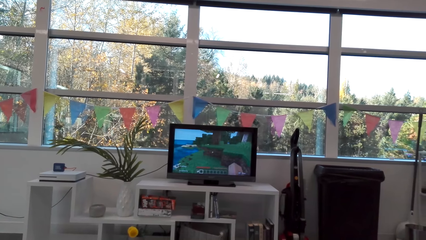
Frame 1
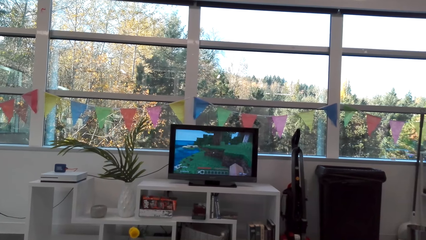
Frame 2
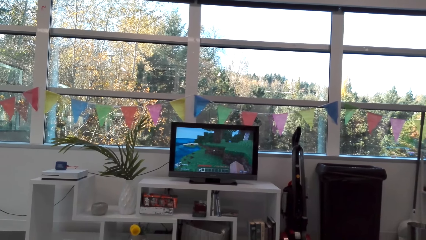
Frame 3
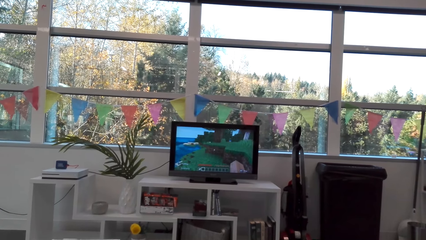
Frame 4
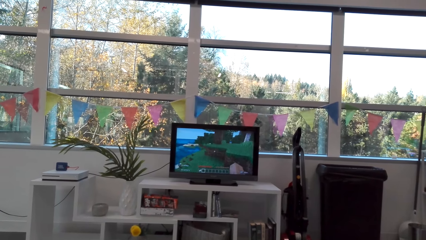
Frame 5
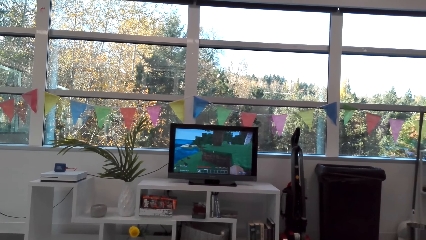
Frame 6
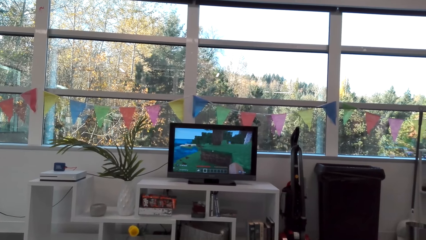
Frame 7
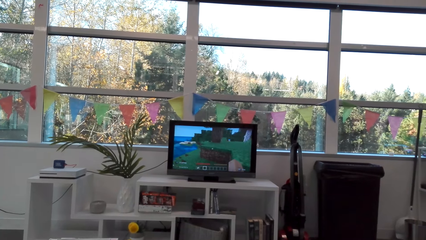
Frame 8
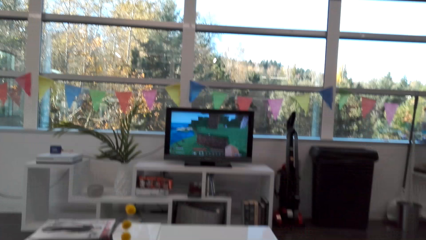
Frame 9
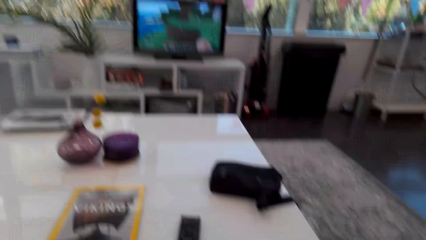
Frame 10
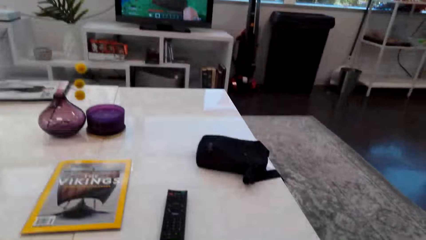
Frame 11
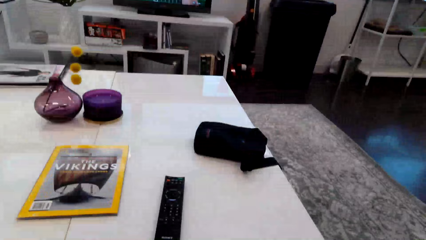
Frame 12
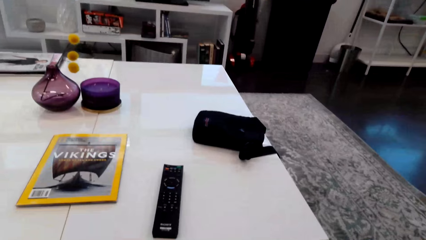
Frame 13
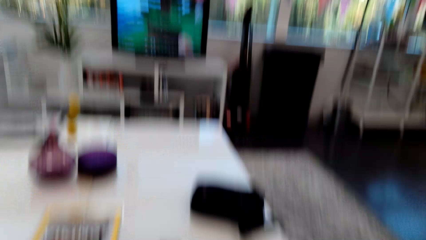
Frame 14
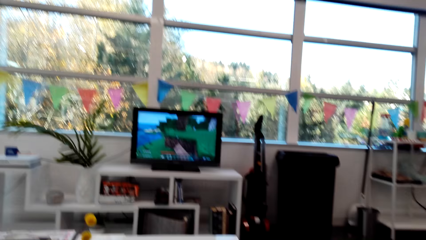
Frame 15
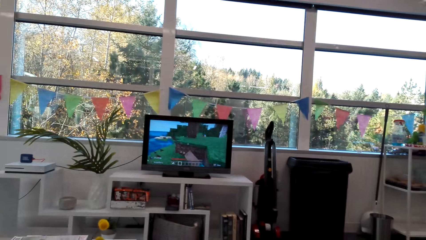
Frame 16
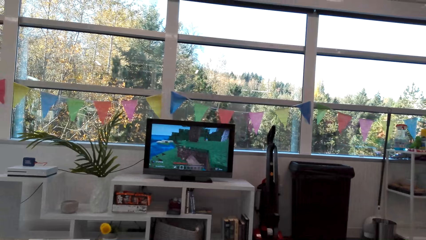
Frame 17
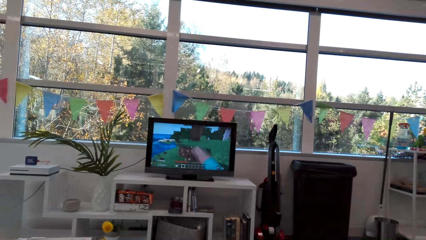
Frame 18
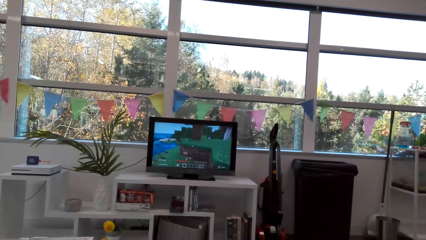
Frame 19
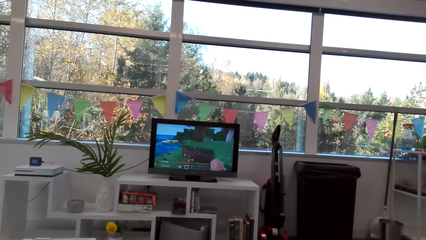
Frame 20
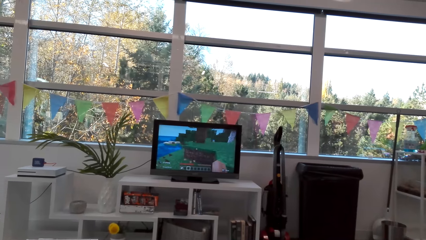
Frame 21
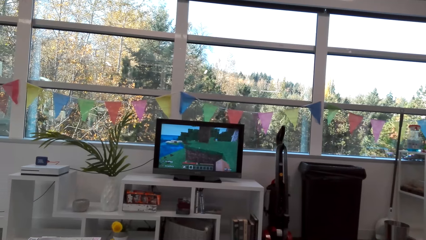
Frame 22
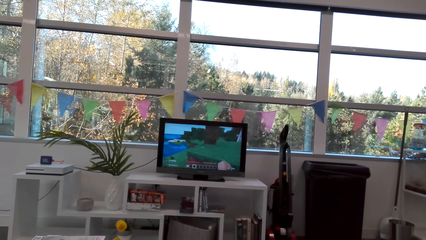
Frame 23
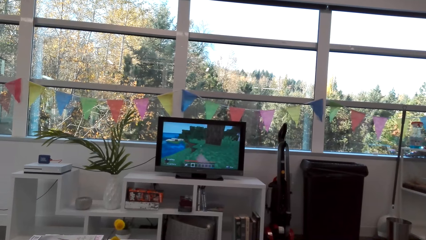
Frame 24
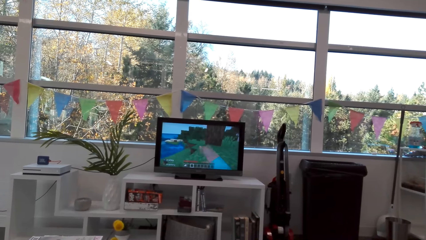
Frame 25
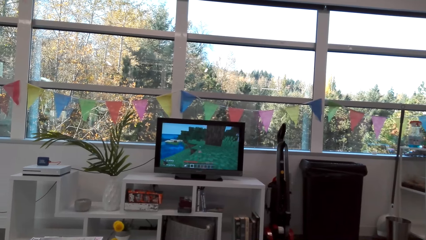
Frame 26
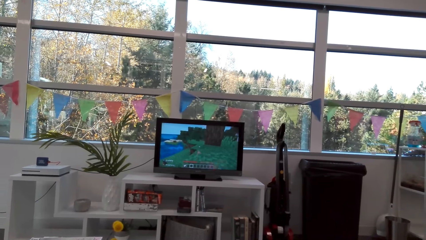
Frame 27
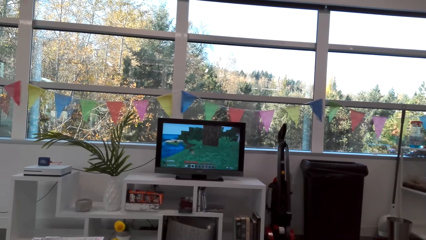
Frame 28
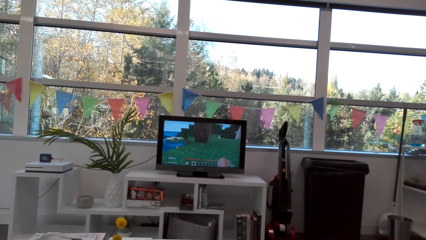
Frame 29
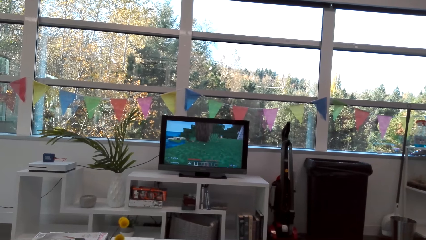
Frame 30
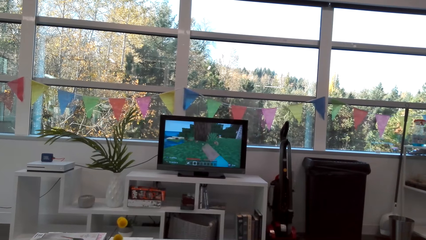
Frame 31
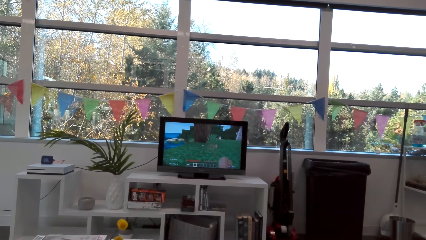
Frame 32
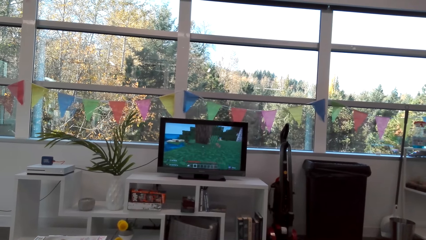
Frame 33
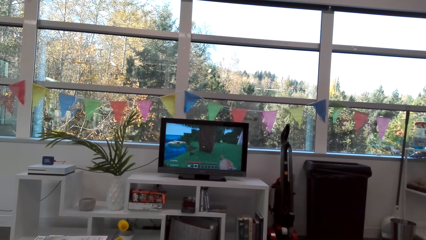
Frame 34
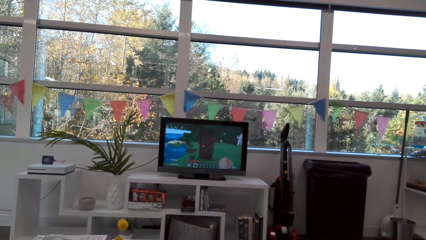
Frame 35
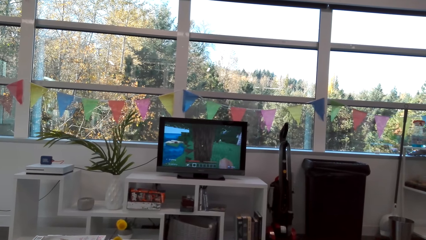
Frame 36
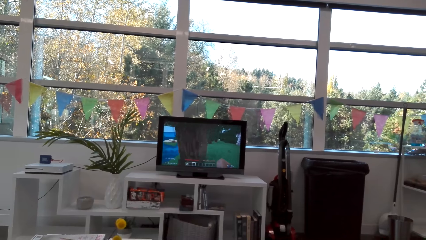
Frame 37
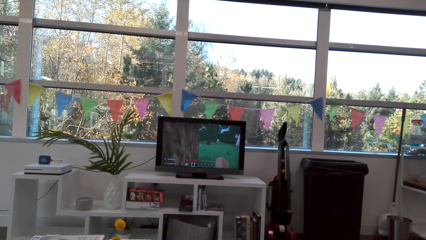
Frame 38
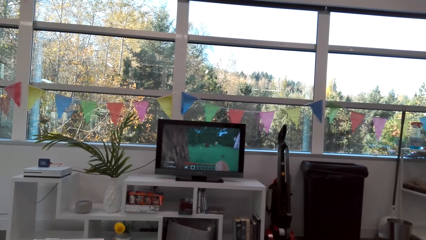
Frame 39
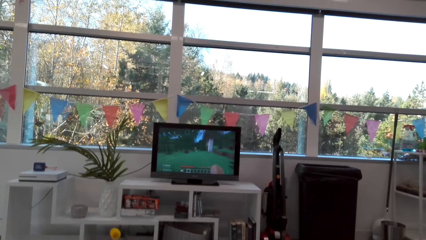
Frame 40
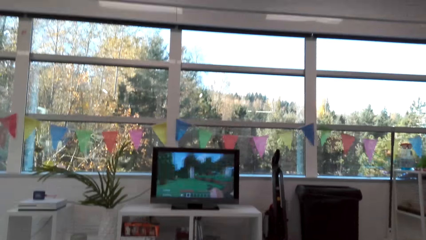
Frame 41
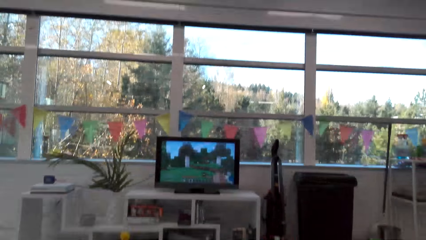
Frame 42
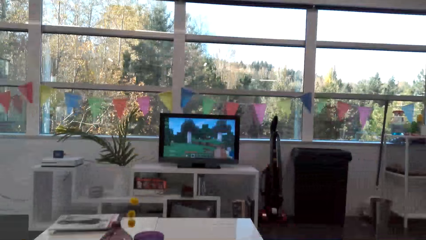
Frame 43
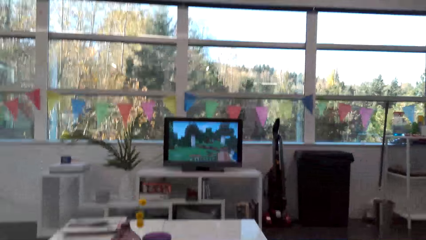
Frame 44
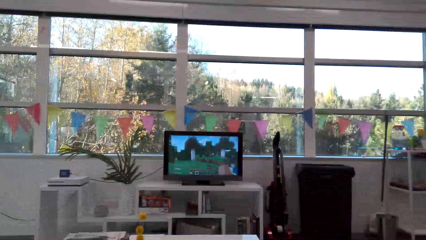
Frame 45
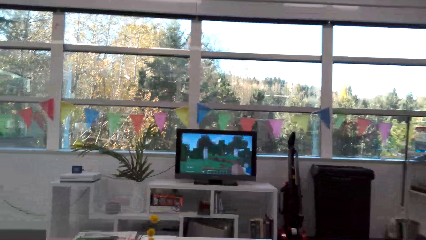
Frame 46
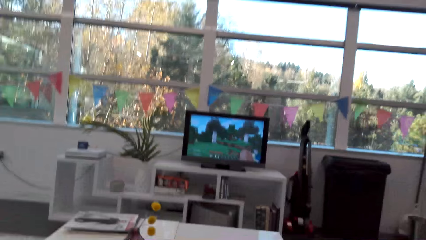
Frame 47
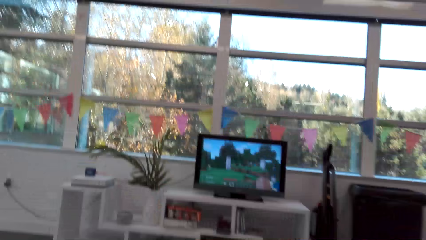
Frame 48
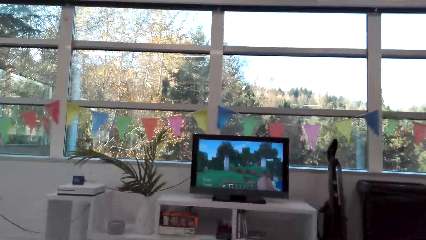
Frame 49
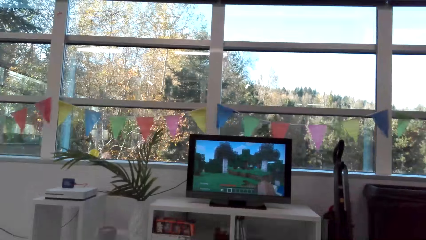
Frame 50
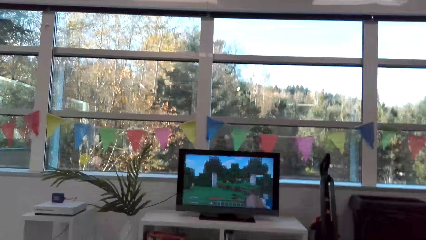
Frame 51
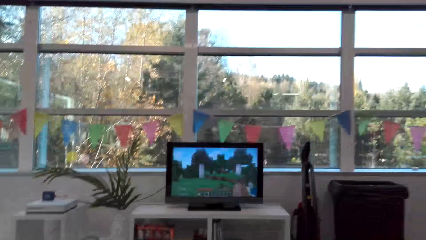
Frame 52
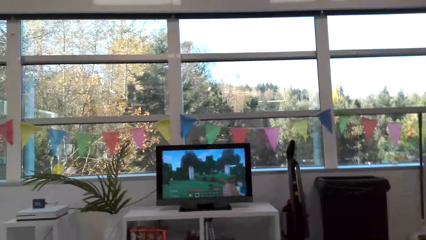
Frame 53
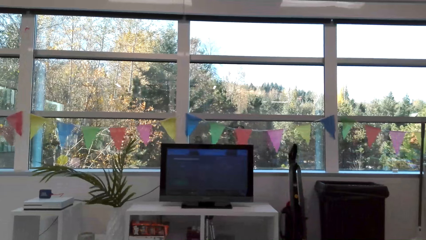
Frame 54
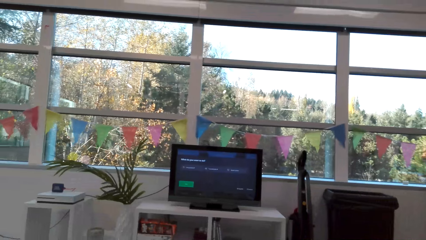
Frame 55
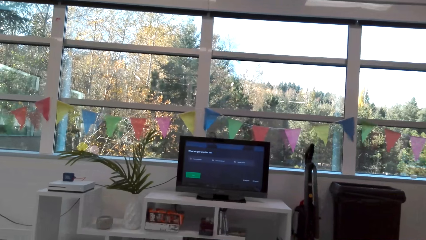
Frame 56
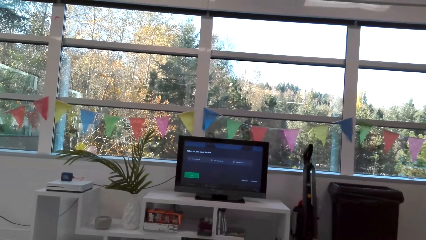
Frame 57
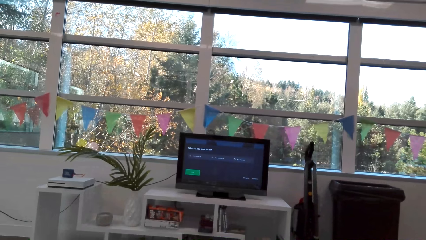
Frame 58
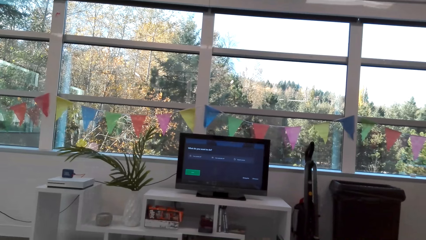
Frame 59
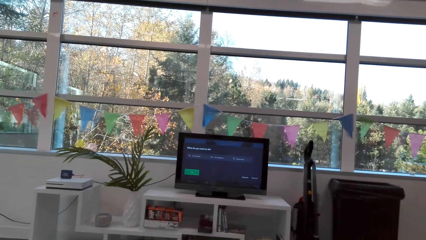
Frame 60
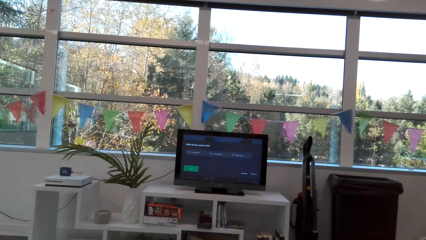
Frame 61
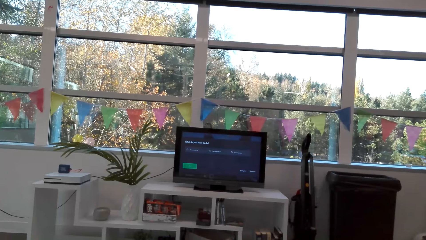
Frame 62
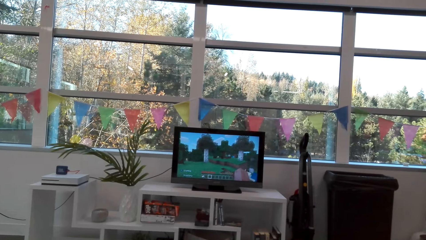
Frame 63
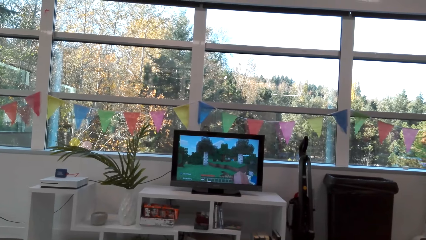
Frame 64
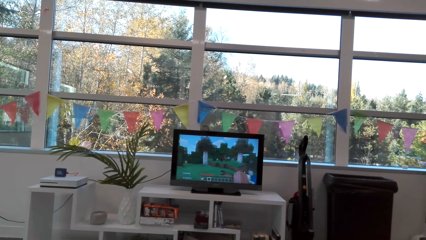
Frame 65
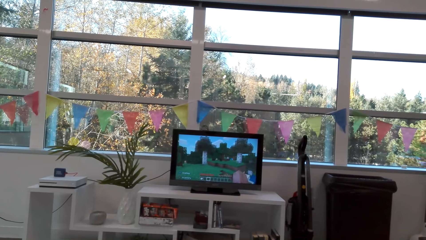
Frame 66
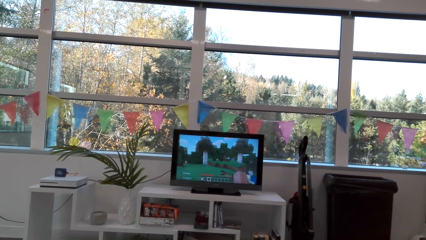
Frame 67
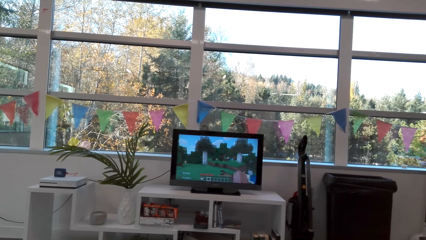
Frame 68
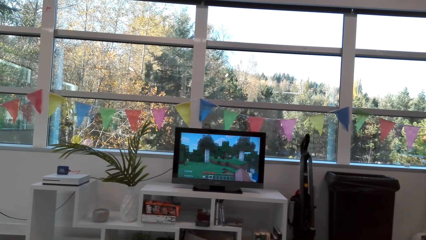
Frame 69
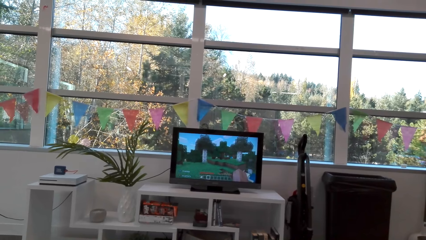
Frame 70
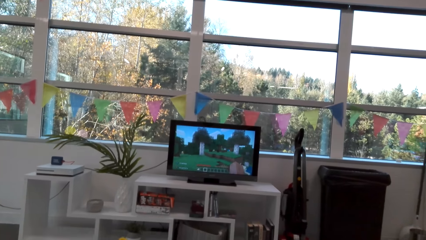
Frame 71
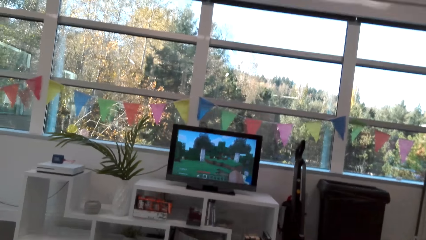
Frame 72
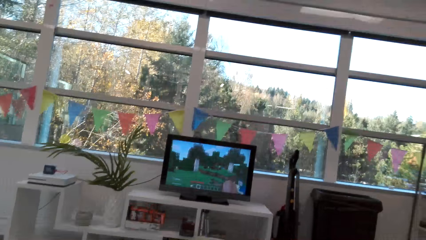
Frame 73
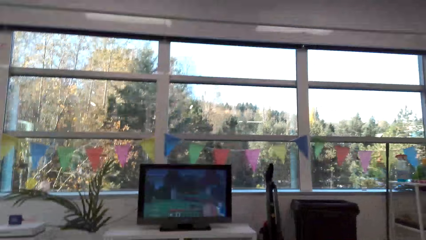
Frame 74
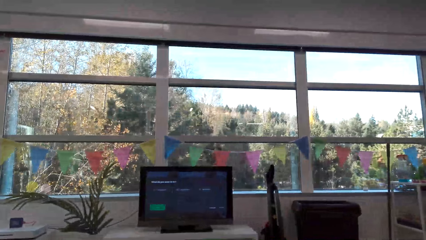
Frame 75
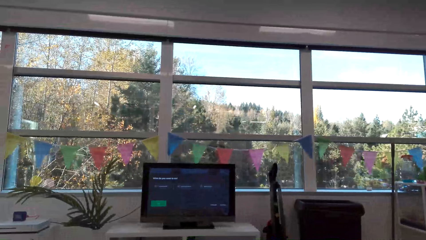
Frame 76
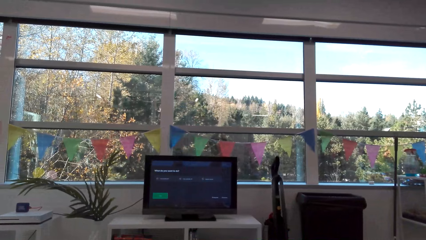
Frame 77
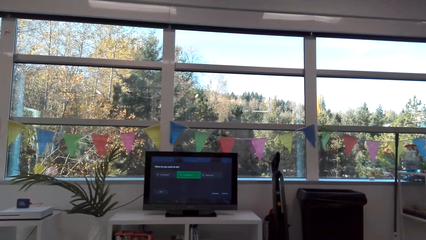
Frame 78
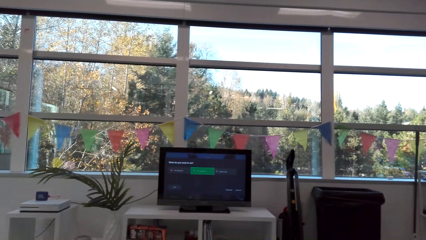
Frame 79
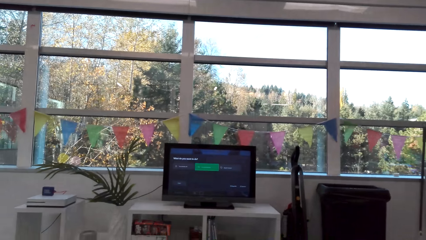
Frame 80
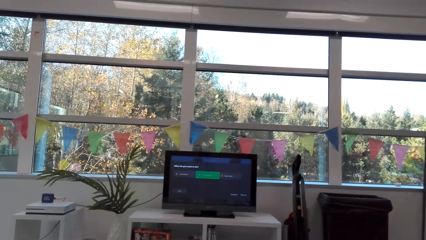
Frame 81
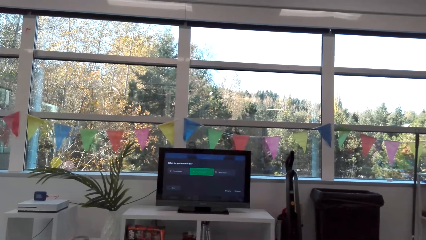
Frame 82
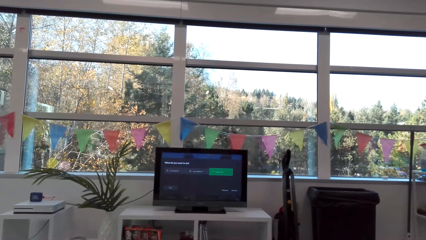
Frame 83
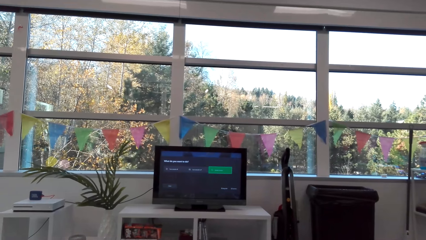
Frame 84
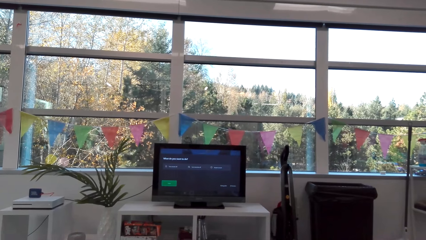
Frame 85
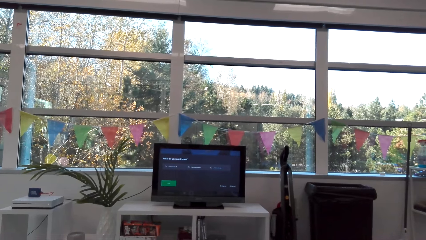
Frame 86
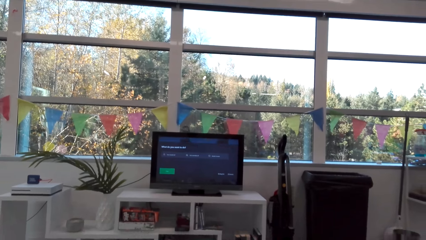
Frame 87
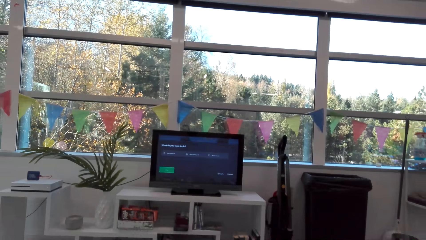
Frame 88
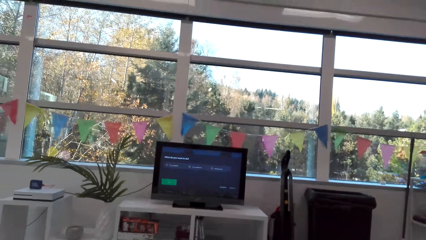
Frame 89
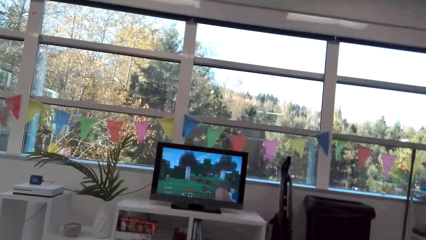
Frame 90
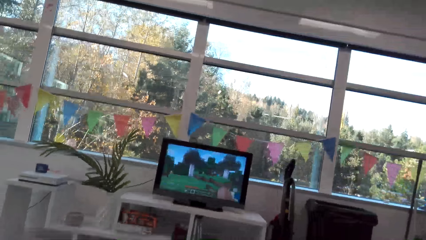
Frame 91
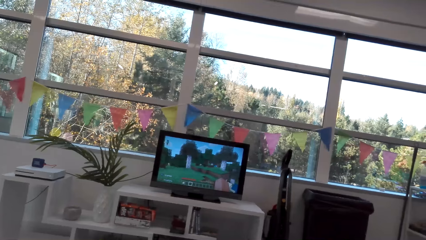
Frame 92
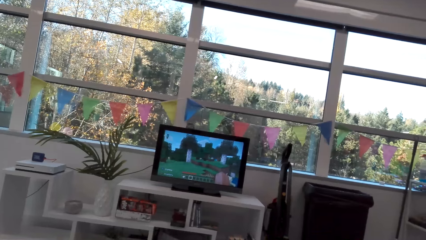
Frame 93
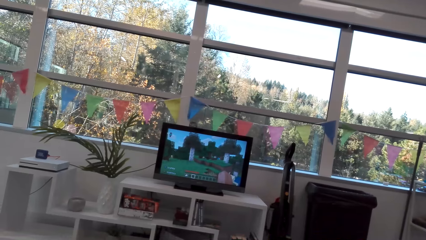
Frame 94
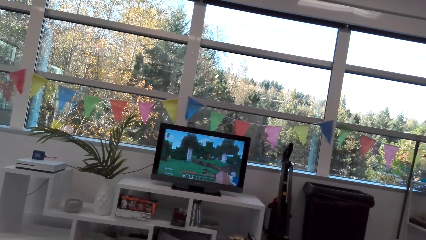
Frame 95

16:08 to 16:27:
The camera wearer looks on the table. They play a video game in the room. They operate the television.
